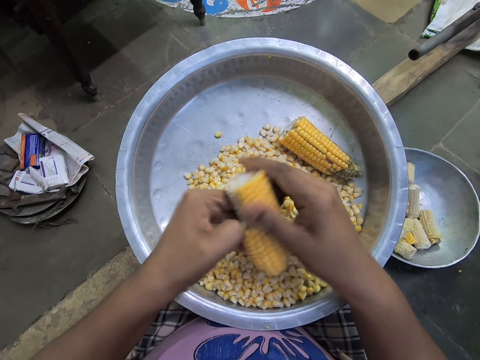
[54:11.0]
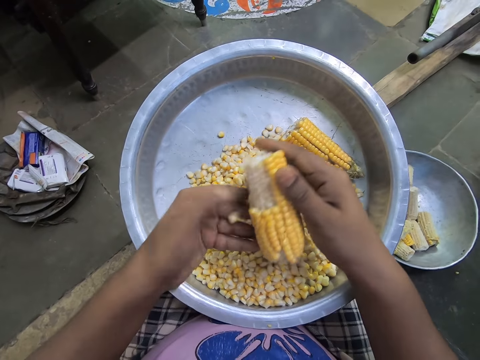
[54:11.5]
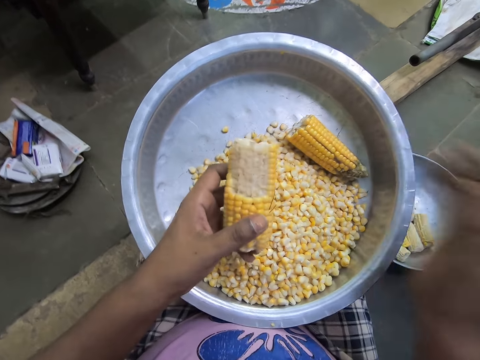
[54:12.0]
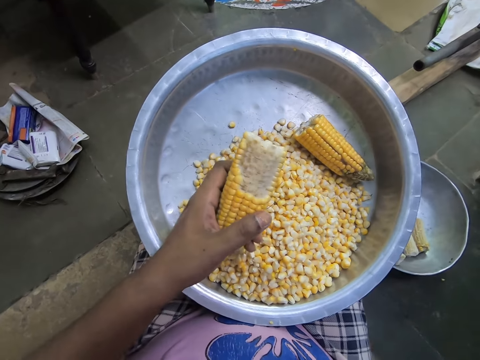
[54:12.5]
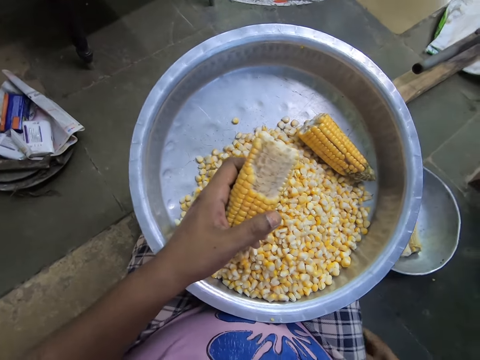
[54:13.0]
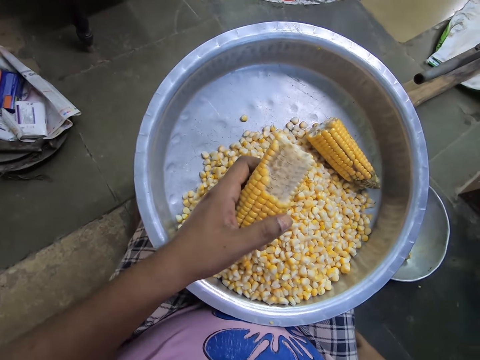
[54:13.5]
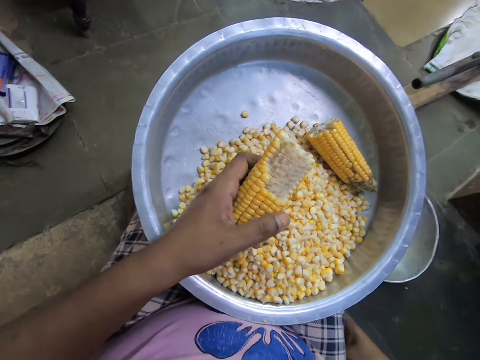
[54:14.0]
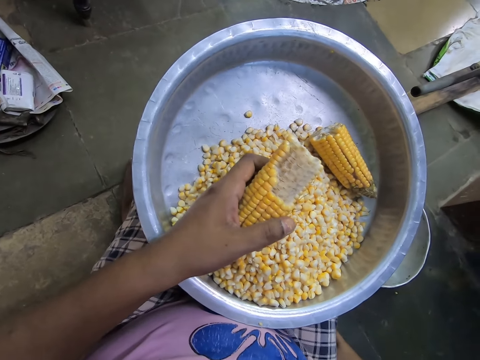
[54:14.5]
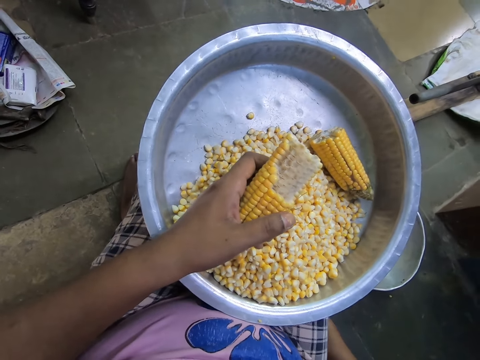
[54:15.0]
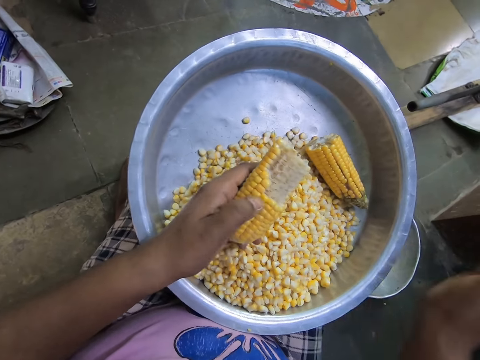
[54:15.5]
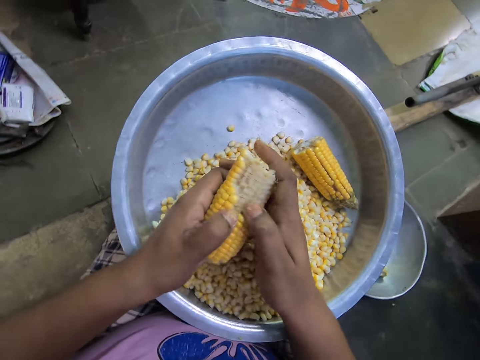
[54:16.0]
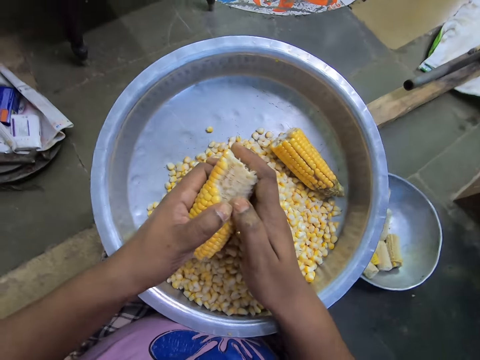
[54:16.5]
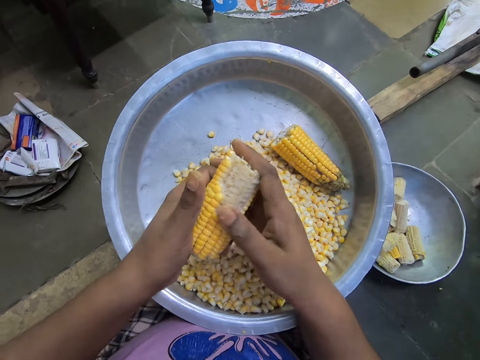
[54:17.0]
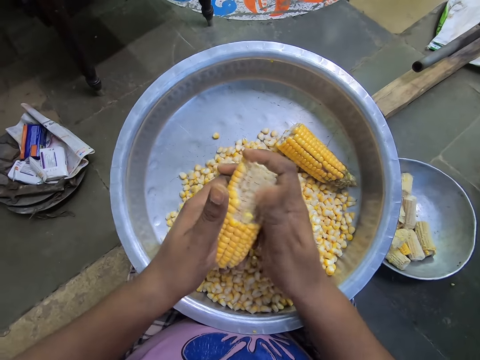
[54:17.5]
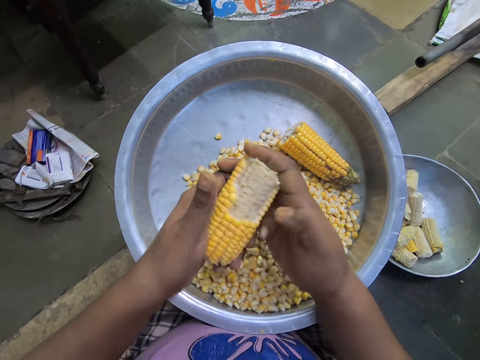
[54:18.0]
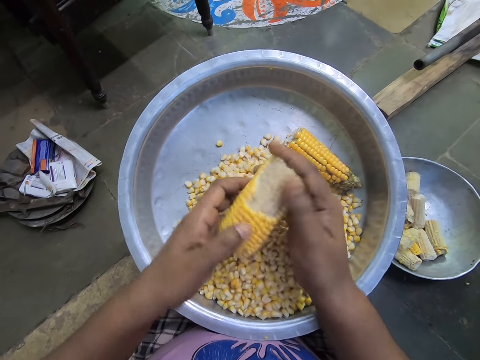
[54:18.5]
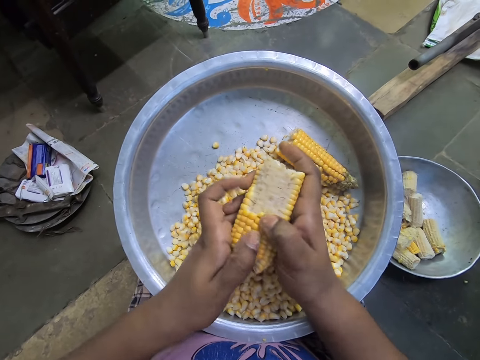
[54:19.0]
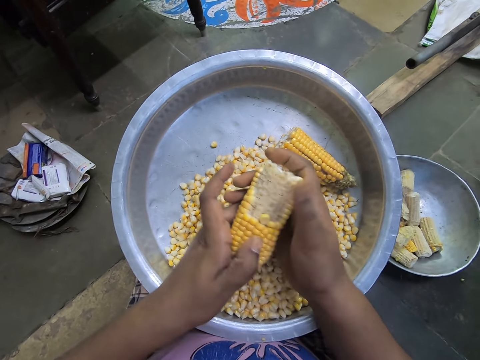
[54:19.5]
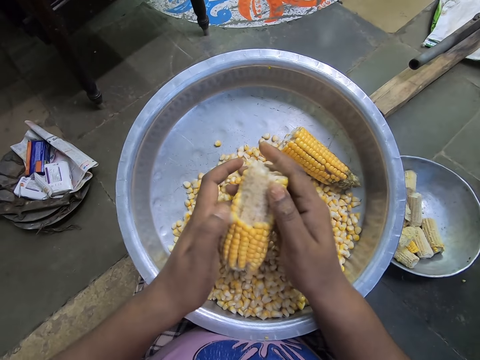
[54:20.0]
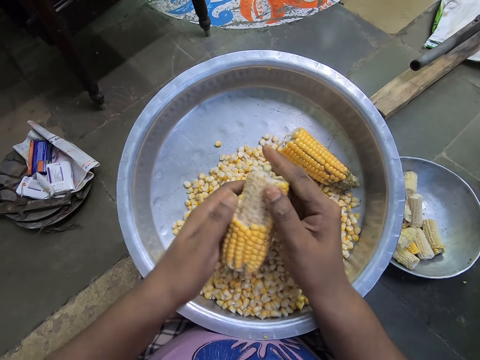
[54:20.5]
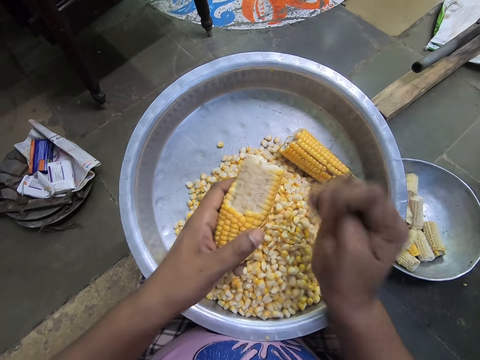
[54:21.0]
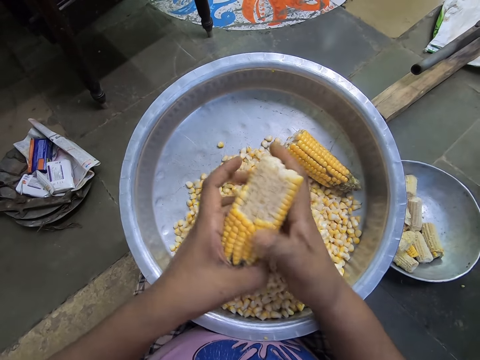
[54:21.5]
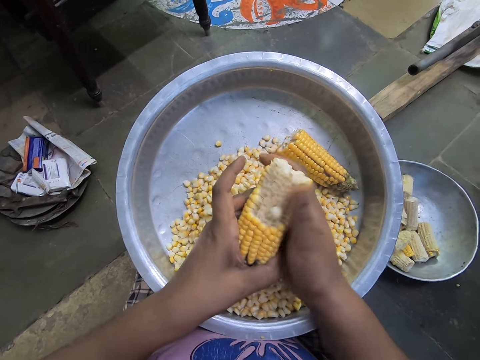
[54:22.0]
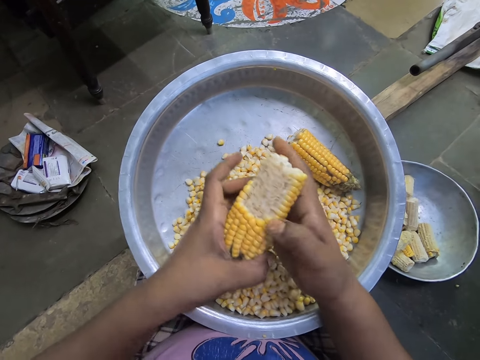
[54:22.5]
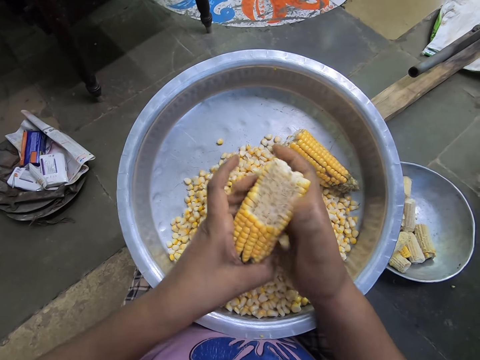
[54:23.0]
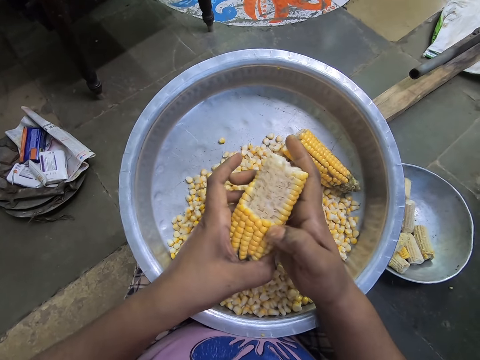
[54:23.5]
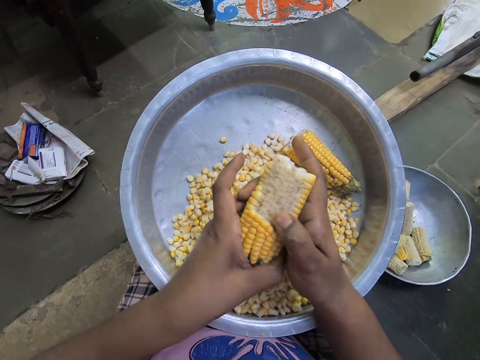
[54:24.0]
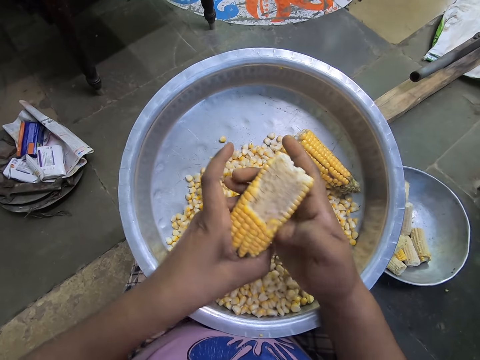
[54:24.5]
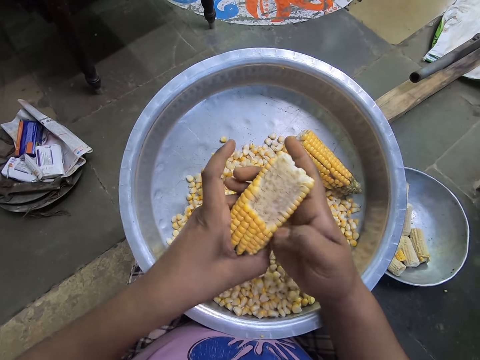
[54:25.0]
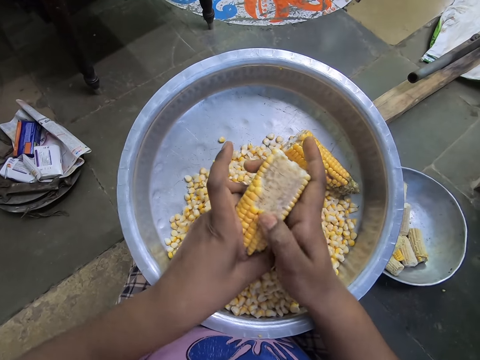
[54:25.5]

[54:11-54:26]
The camera wearer touches her face. She holds the corn cob with both hands. She removes a corn kernel from the corn cob over the steel bowl with her left hand. She removes corn kernels from the corn cob over the steel bowl with her right hand. She adjusts the corn cob with both hands. She removes corn kernels from the corn cob over the steel bowl with her right hand. She removes corn kernels from the corn cob over the steel bowl with her left hand. She holds the corn cob with her left hand. She holds the corn cob with both hands. She removes corn kernels from the corn cob over the steel bowl with her right hand.

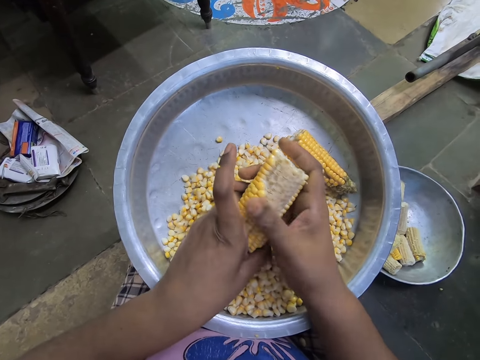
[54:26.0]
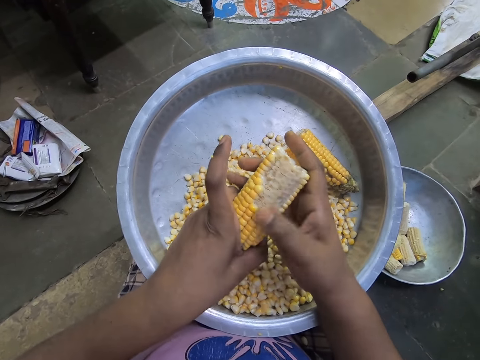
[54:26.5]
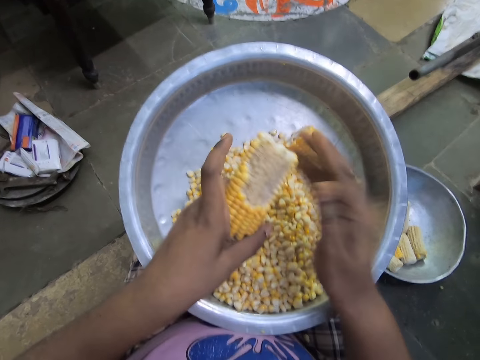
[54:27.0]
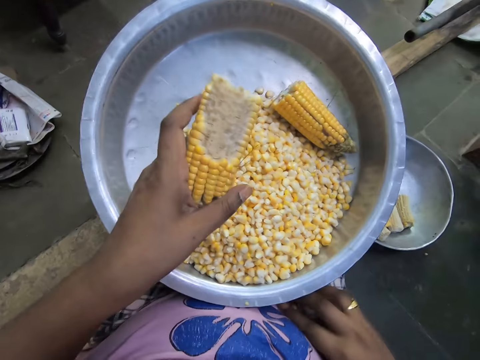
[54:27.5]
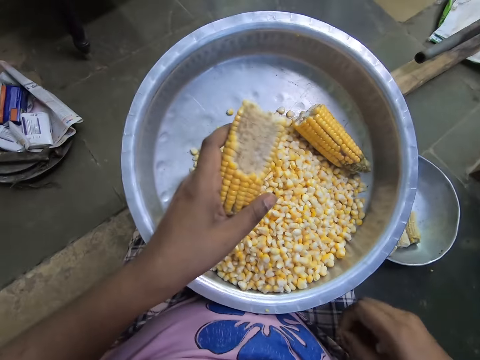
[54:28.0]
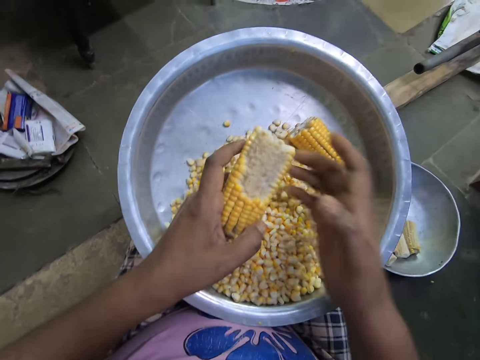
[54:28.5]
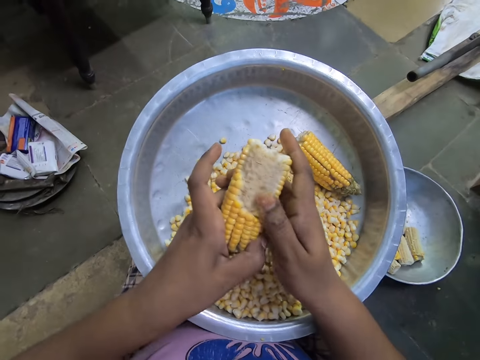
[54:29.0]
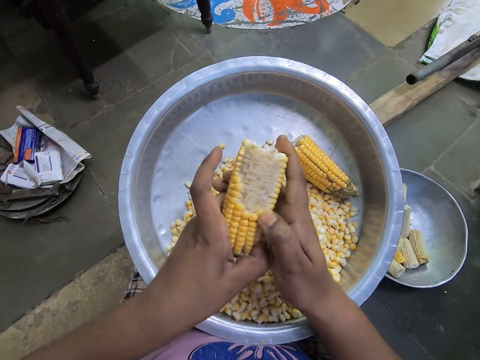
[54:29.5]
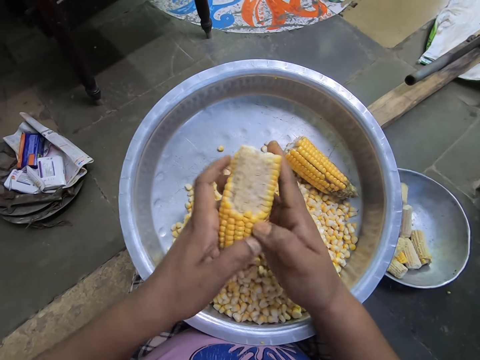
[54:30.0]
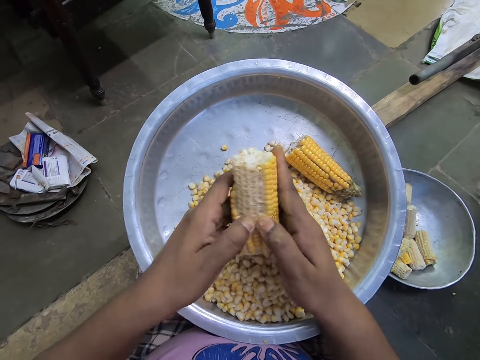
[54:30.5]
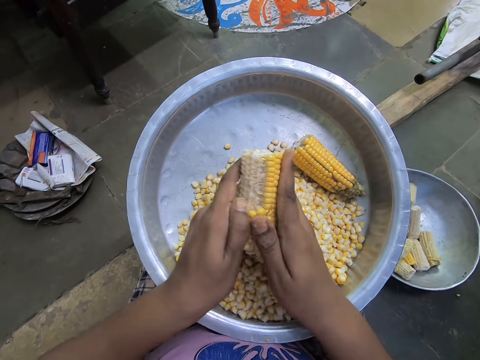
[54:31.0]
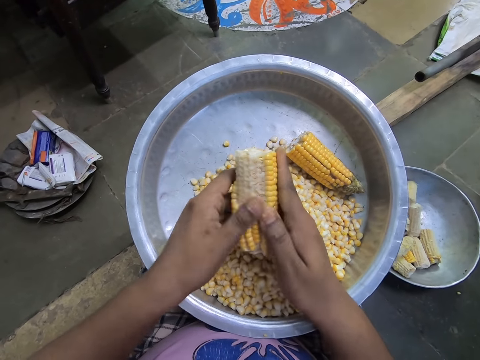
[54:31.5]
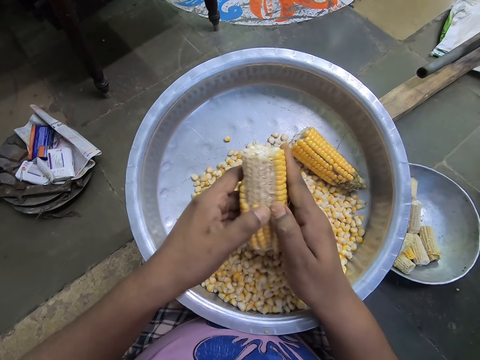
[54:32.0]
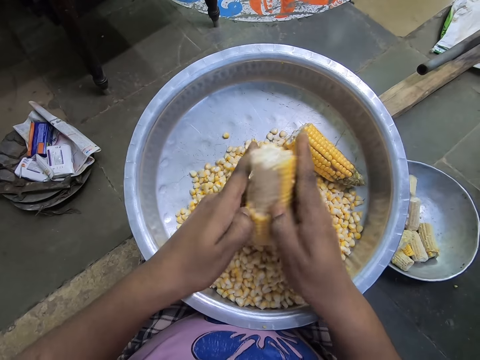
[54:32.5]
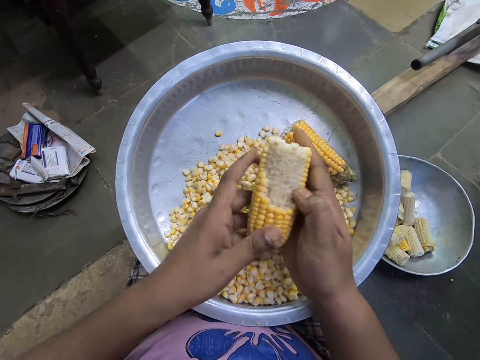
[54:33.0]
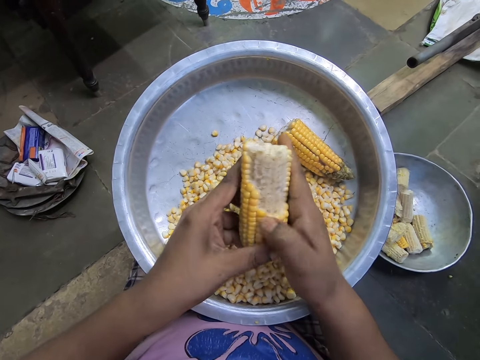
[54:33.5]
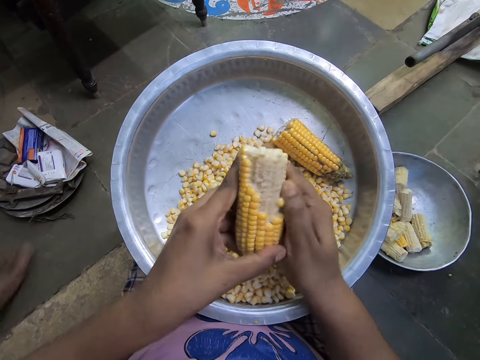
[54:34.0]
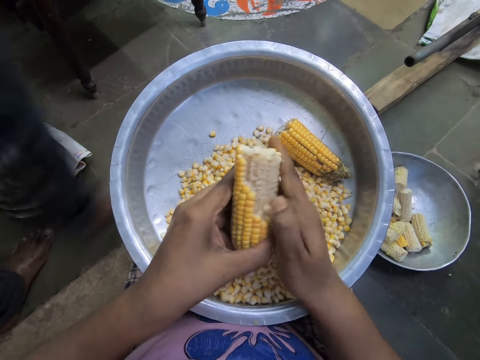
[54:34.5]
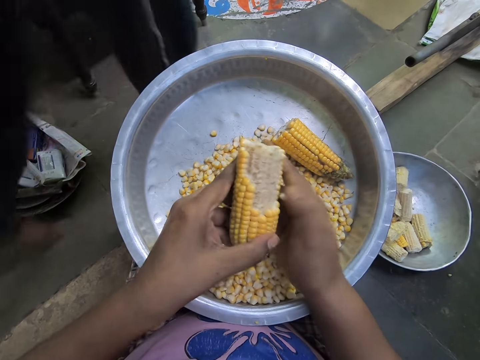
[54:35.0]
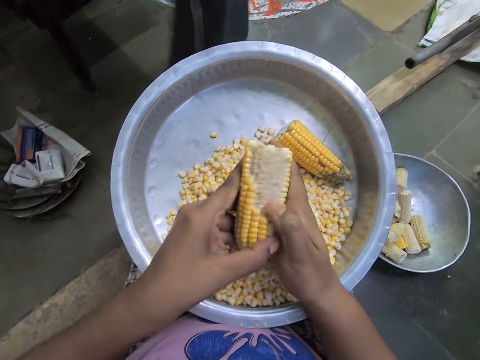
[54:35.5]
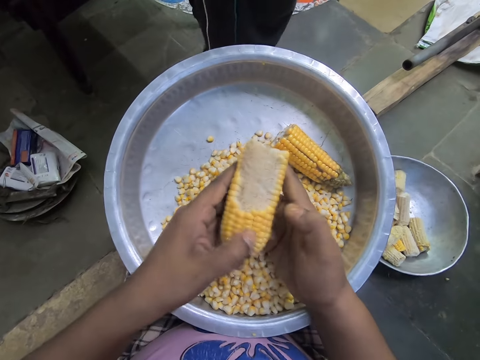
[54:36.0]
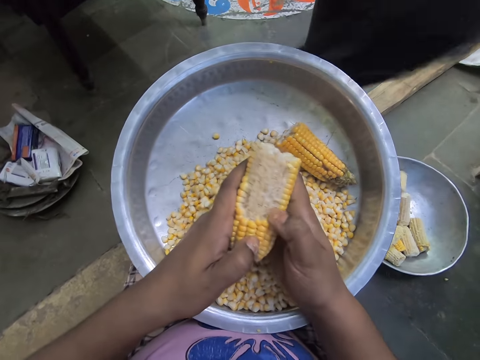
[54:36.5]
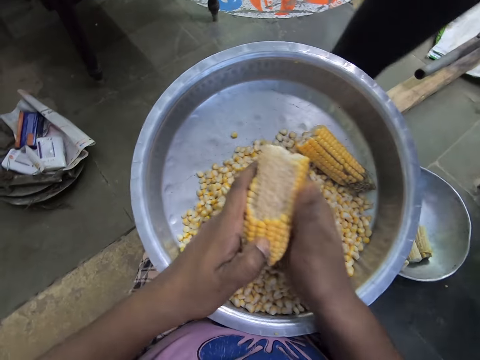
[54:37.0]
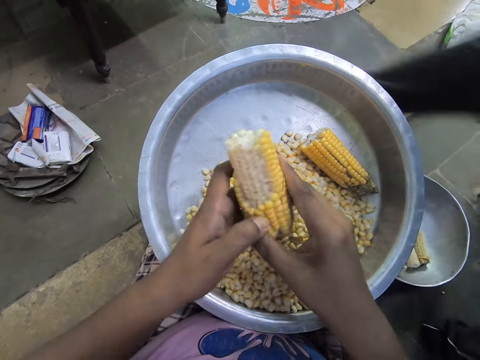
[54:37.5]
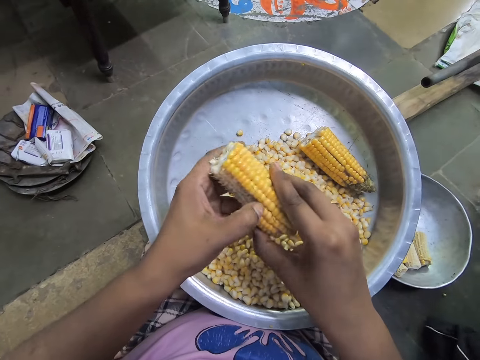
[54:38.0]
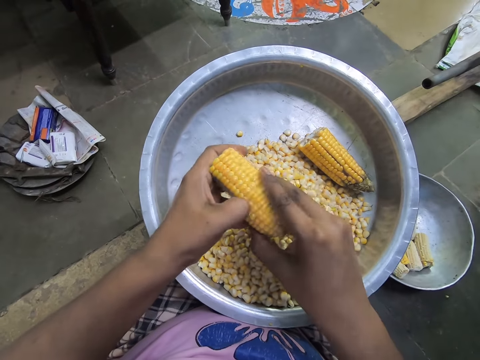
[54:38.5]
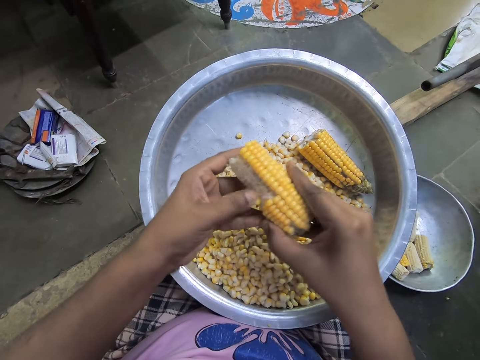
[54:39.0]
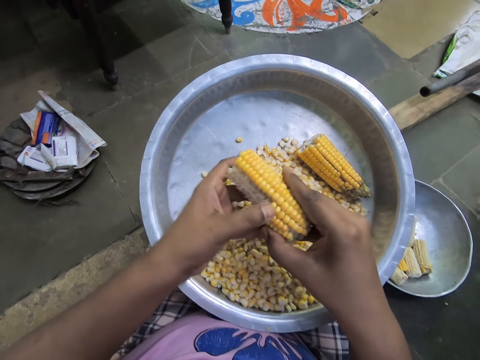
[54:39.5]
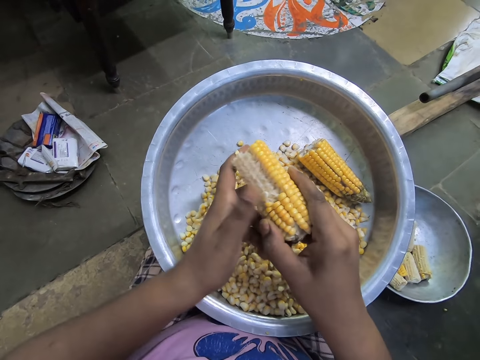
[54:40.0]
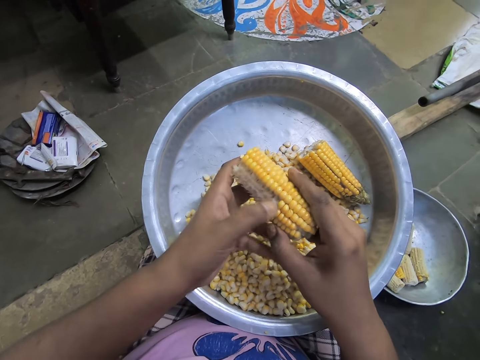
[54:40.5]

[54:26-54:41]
The camera wearer holds the corn cob with her left hand. She touches the cloth with the right hand. She picks a corn kernel from her leg with her right hand. She throws the corn kernel into the steel bowl on her legs with her right hand. She holds the corn cob with both hands. She removes corn kernels from the corn cob over the steel bowl with her right hand. She removes corn kernels from the corn cob over the steel bowl with her left hand. She removes corn kernels from the corn cob over the steel bowl with her right hand. She removes corn kernels from the corn cob over the steel bowl with her left hand.
